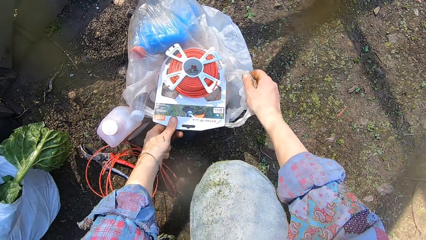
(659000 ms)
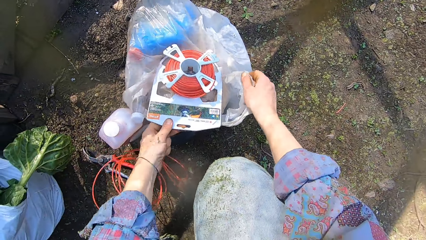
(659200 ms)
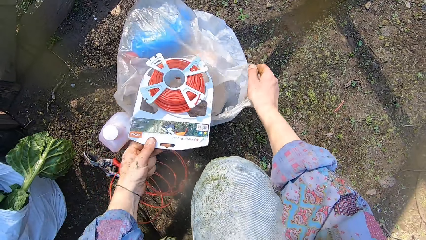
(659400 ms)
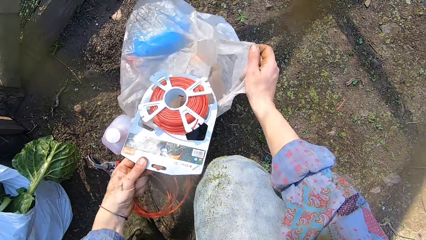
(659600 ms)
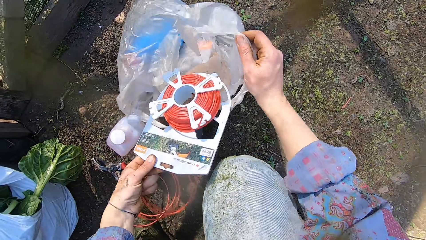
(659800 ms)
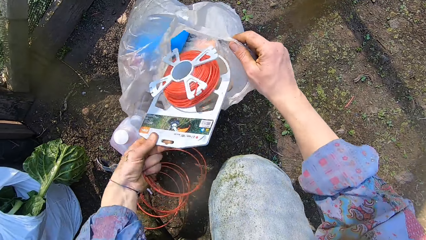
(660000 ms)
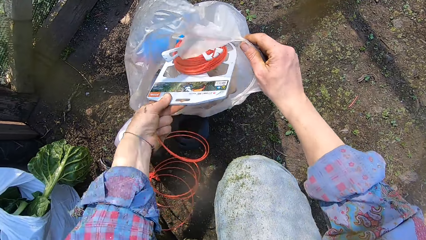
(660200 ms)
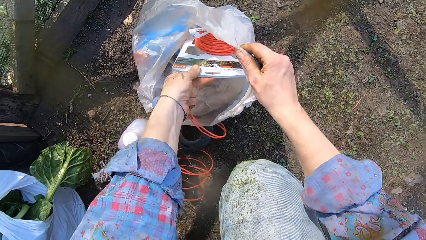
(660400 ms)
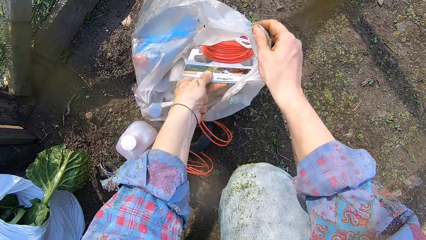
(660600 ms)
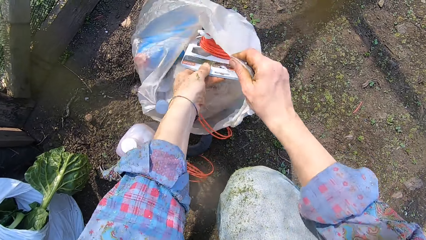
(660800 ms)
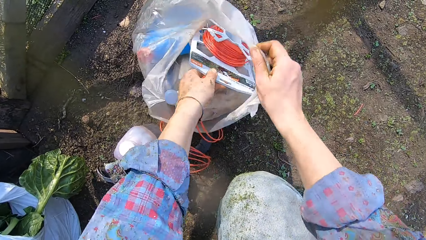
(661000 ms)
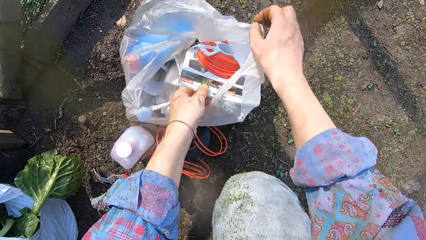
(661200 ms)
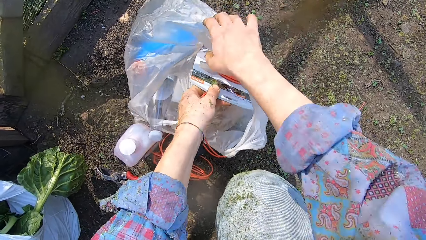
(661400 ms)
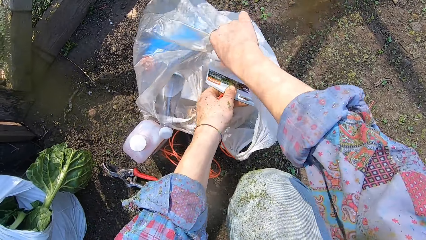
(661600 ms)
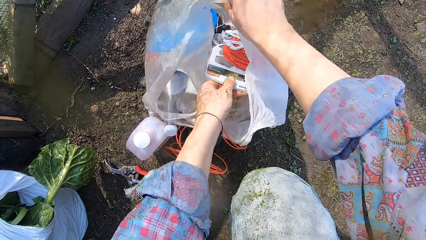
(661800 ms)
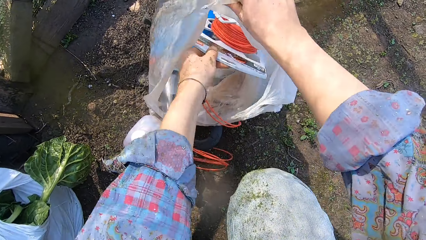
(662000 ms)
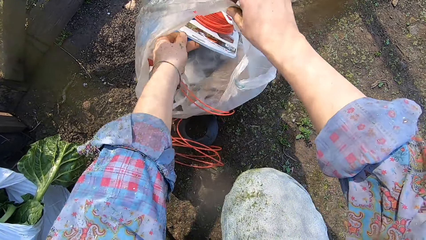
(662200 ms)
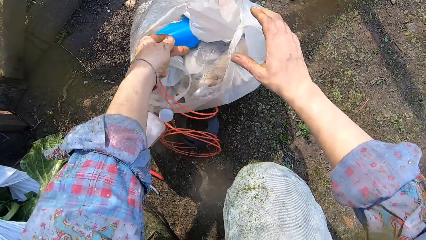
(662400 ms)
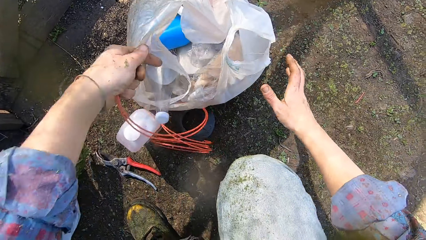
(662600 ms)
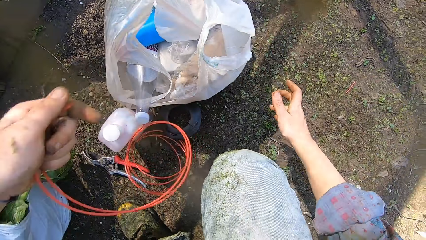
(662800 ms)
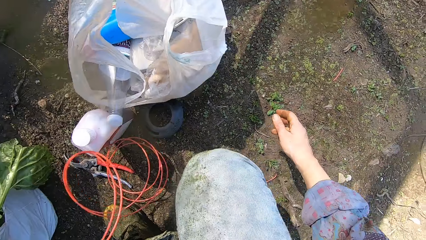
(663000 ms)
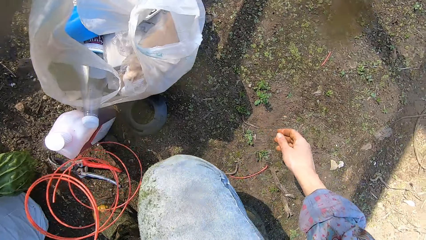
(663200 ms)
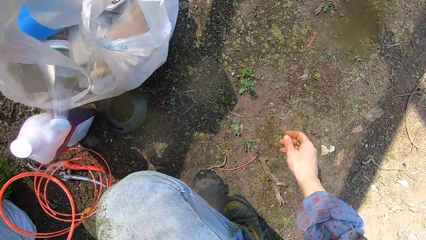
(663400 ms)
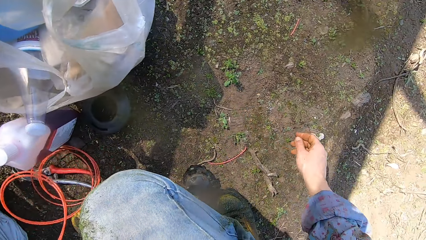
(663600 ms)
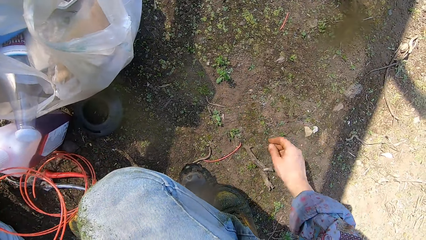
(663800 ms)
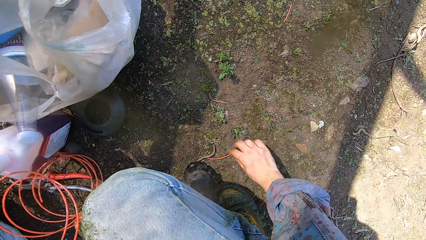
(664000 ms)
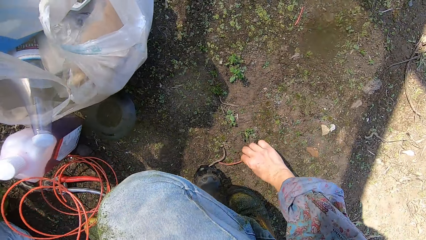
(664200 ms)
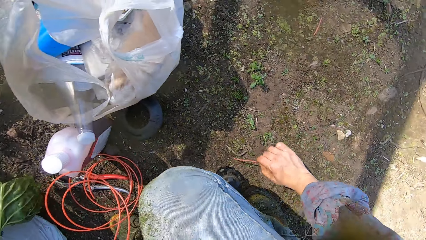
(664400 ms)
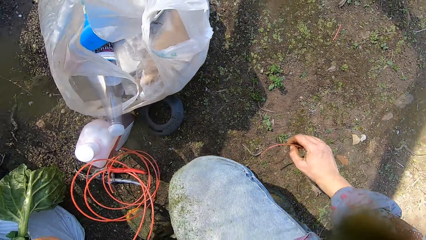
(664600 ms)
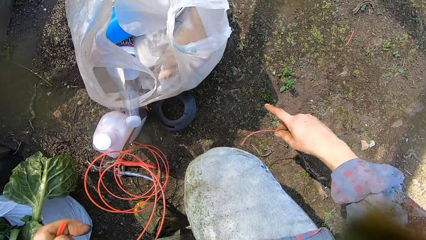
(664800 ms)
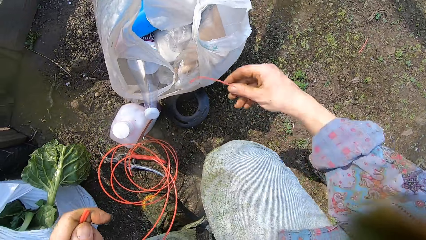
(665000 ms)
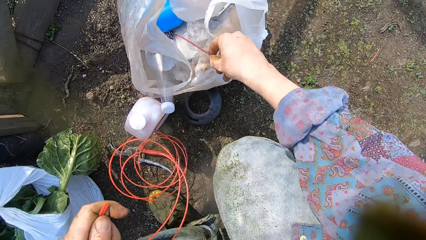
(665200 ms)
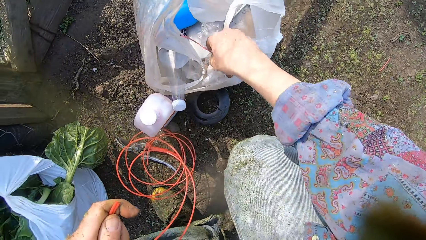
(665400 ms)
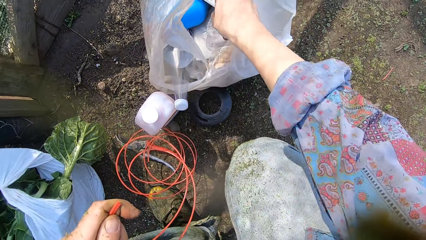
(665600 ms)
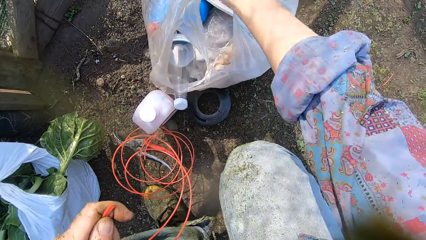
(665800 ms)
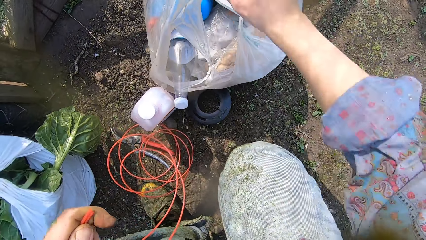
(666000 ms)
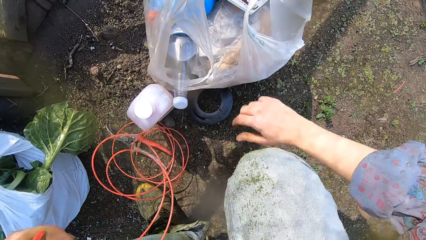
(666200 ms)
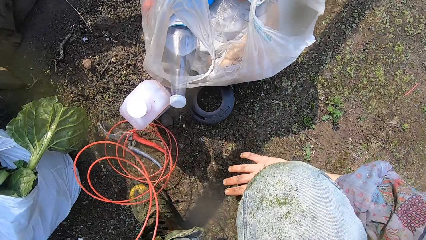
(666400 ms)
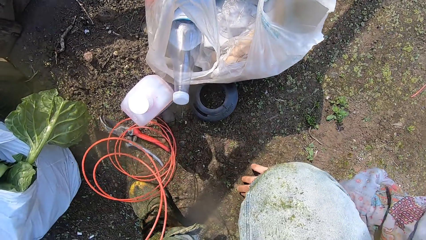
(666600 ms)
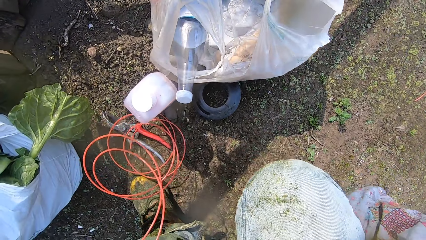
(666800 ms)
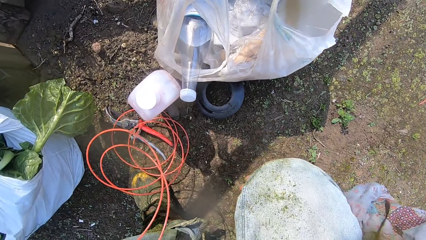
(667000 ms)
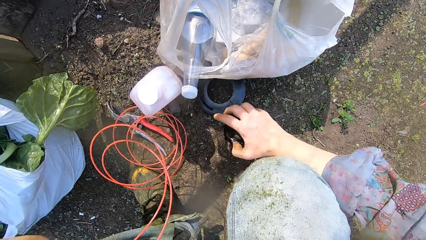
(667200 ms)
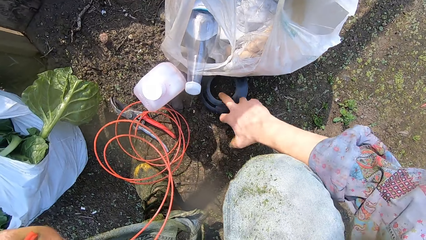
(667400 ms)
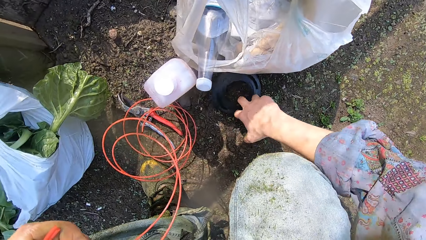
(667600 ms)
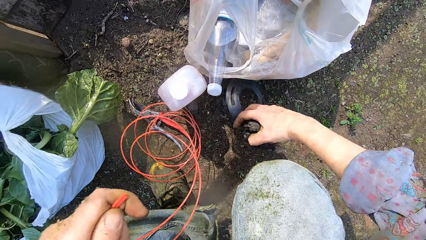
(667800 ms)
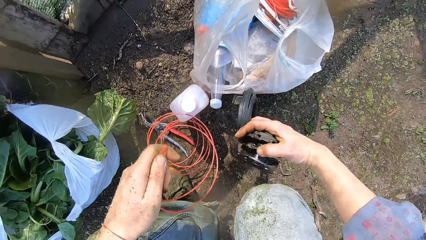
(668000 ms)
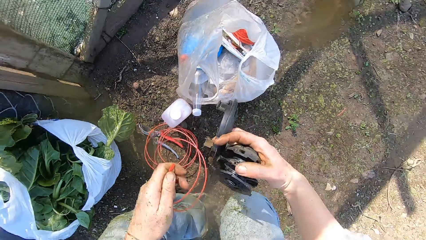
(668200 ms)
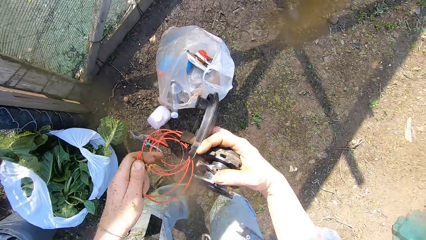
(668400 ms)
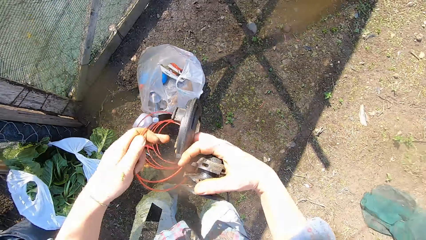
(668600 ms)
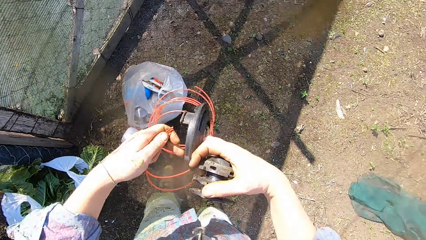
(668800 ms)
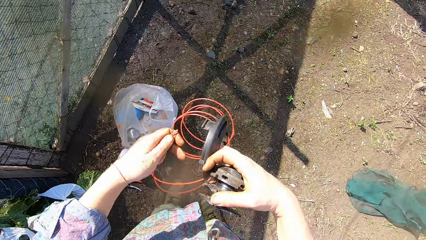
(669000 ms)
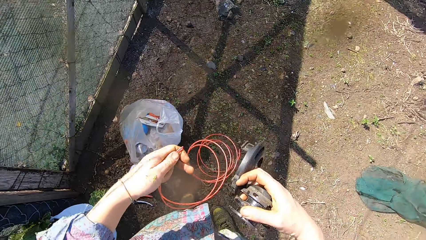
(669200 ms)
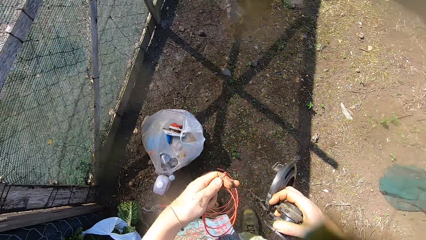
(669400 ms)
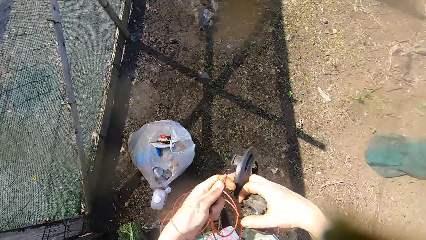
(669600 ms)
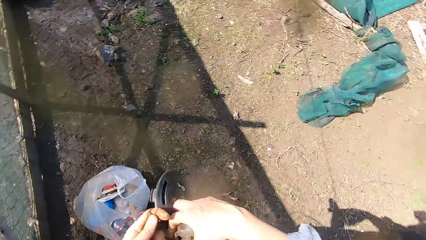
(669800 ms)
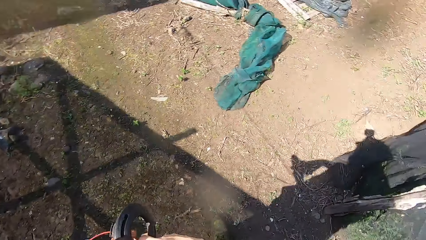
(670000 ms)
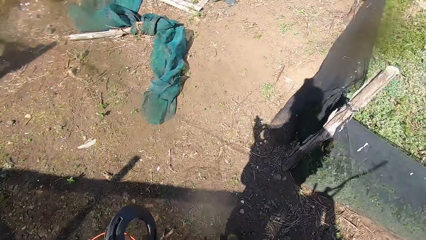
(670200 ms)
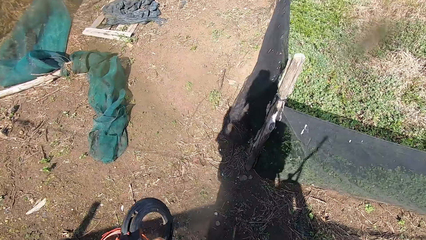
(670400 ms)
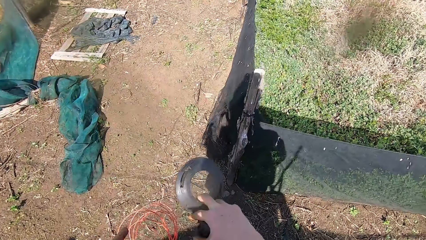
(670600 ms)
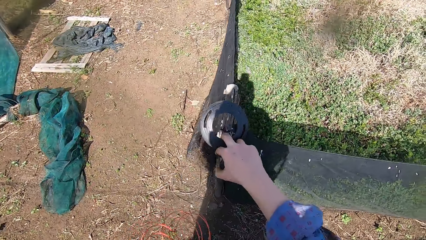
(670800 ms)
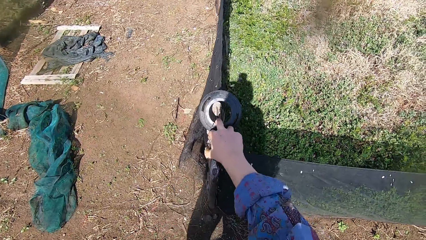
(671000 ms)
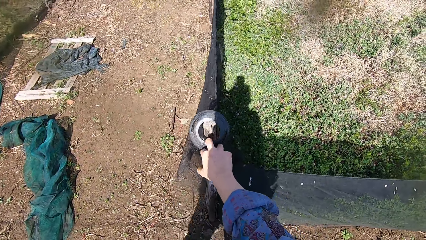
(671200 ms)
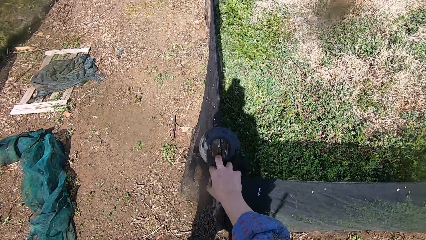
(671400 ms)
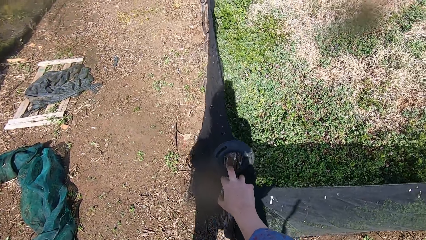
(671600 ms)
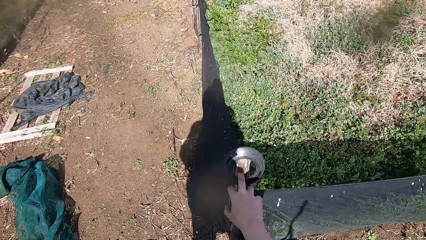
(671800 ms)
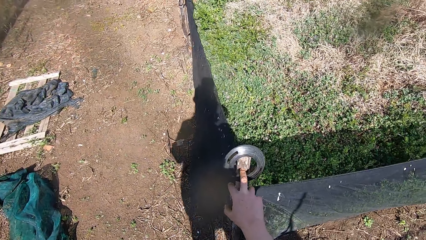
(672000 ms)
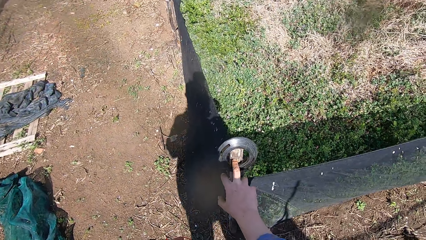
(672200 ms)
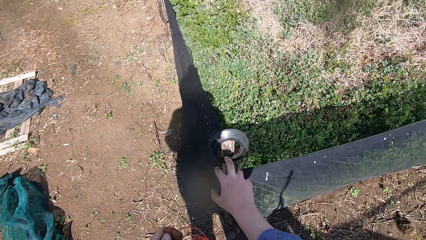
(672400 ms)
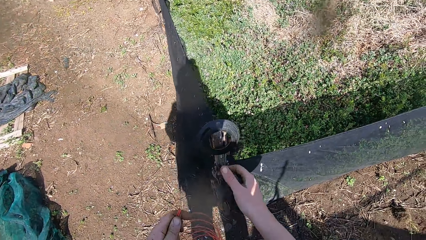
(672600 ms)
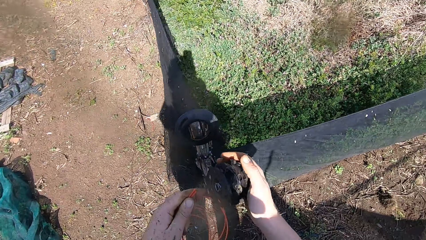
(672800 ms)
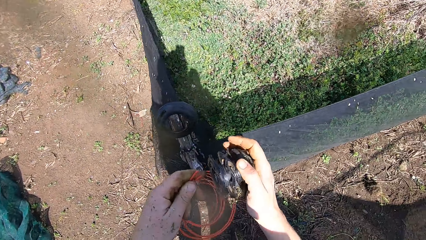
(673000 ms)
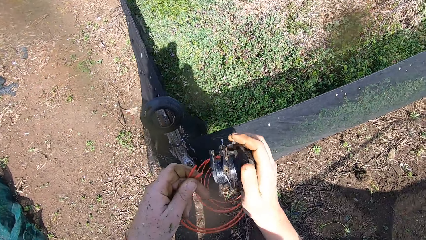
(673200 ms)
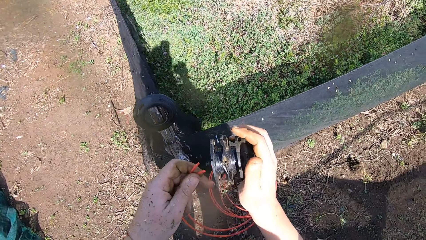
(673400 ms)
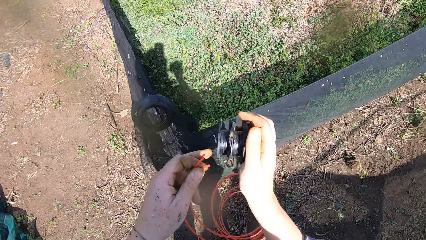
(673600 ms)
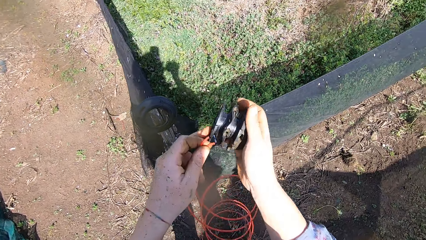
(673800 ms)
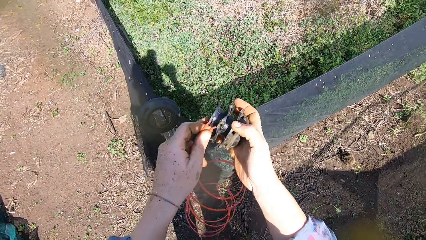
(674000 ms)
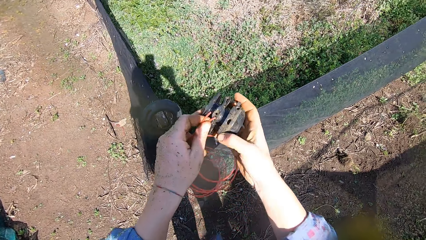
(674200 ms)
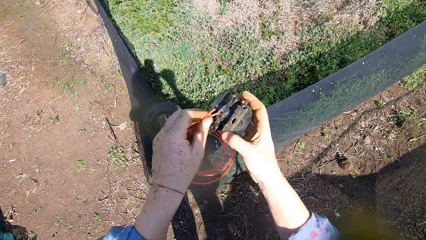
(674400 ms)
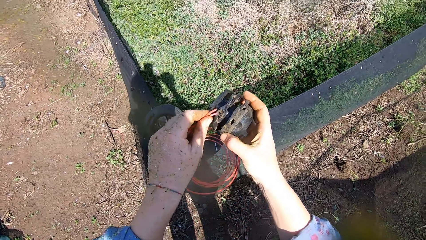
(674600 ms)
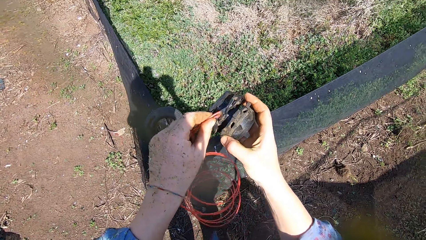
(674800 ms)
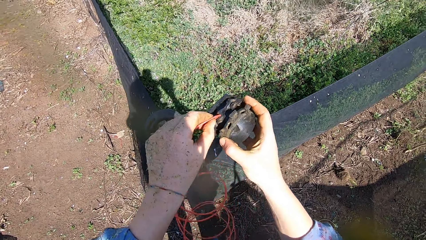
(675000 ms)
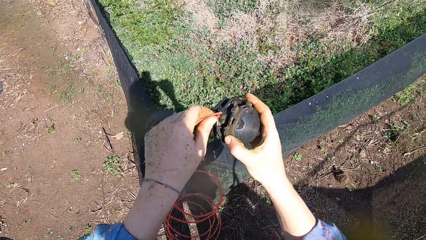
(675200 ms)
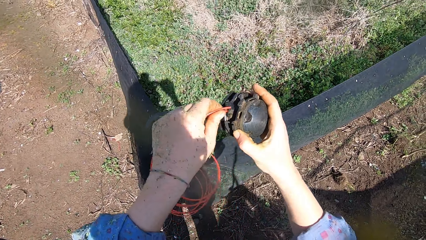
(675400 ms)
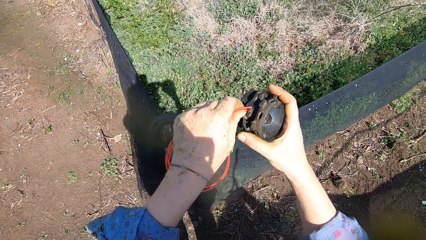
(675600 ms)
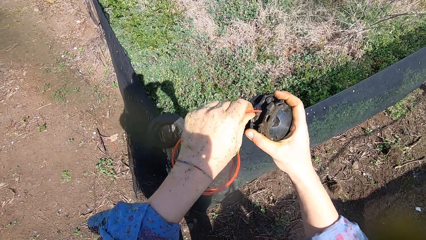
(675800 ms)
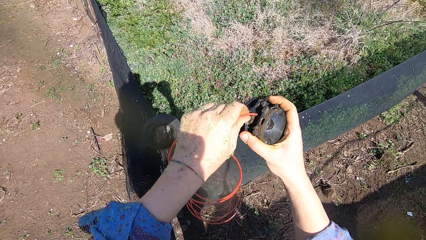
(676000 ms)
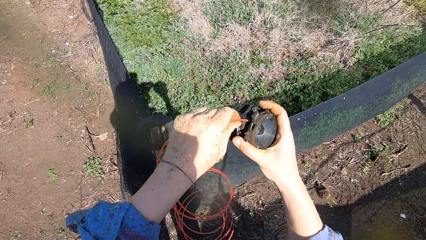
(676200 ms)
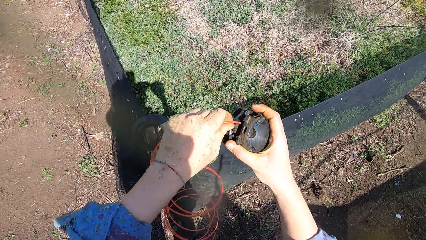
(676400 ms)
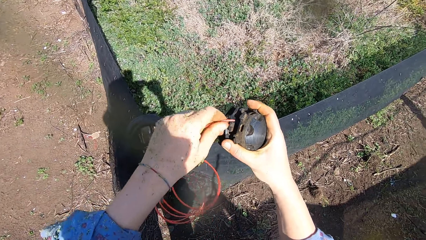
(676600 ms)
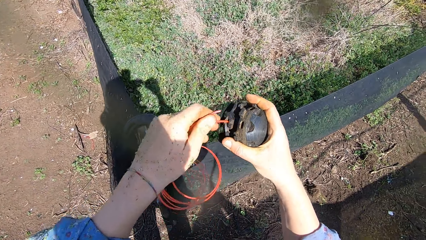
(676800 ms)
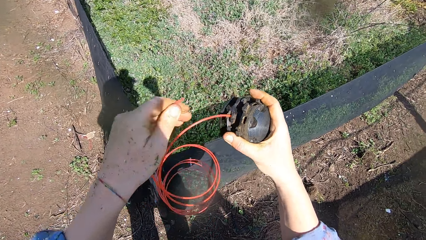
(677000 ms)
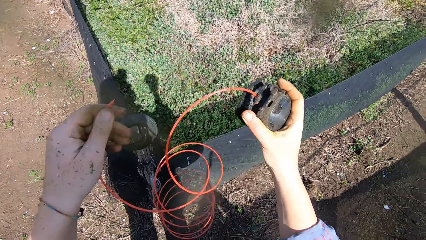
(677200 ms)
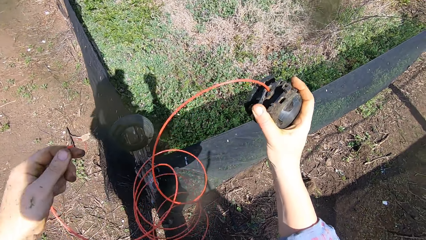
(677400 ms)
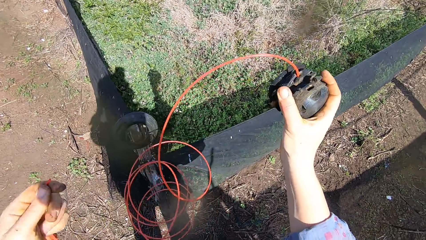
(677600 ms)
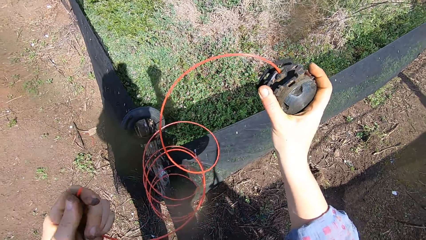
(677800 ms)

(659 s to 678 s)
The camera wearer holds the tip of the polythene with his right hand and holds the pack of wire line with his left hand. He picks the cable reel. He inserts the pack of wire line into the polythene with his left hand. He removes both hands from the polythene. He picks the wire line from the ground with his right hand. He inserts the wire line into the polythene bag. He picks the spool casing from the ground with his right hand. He stands up. He walks on a path. He places the spool casing on a net. He fixes an end of the wire line into a part of the spool cap with his left hand.
